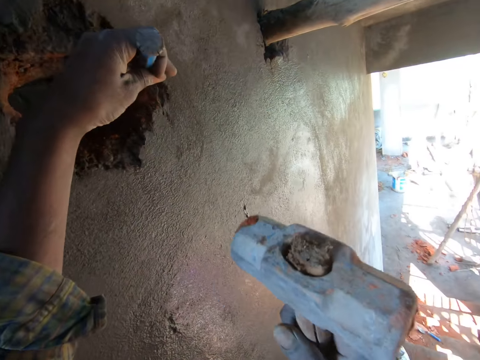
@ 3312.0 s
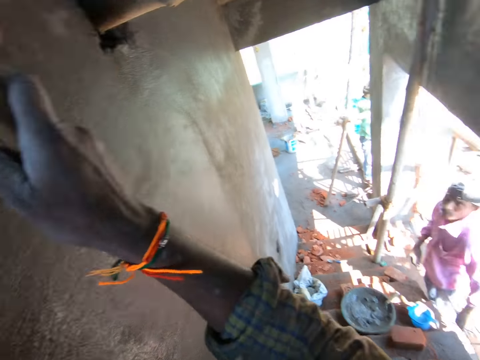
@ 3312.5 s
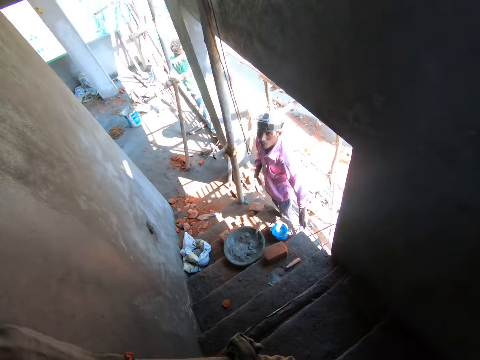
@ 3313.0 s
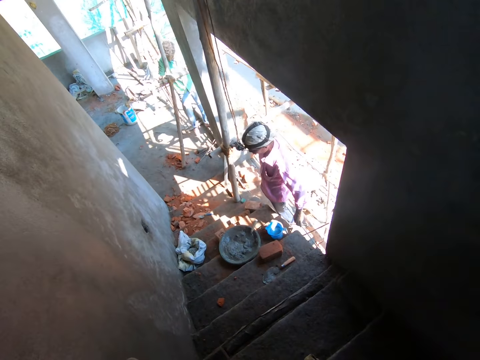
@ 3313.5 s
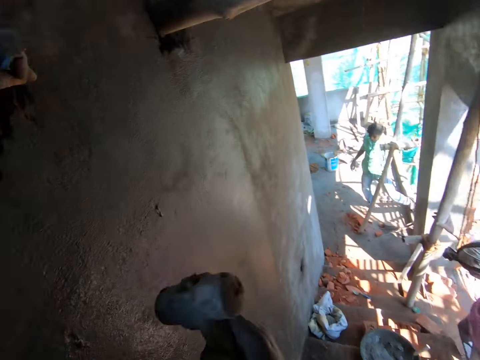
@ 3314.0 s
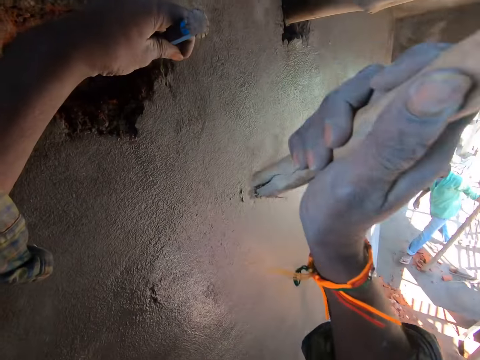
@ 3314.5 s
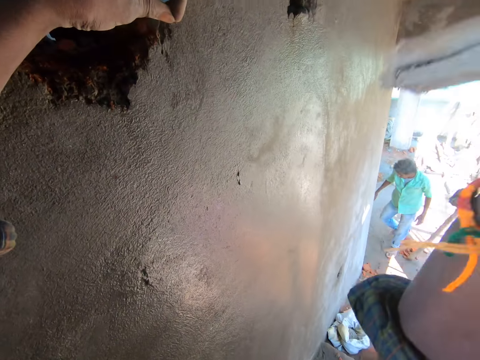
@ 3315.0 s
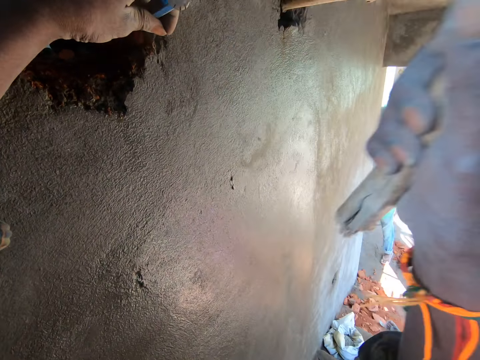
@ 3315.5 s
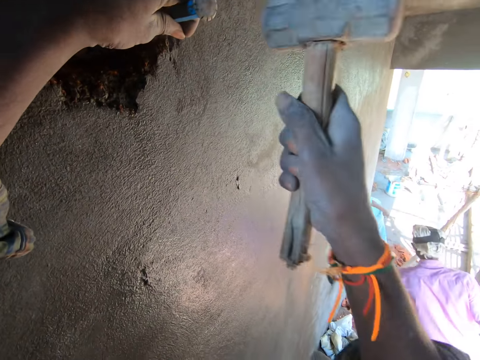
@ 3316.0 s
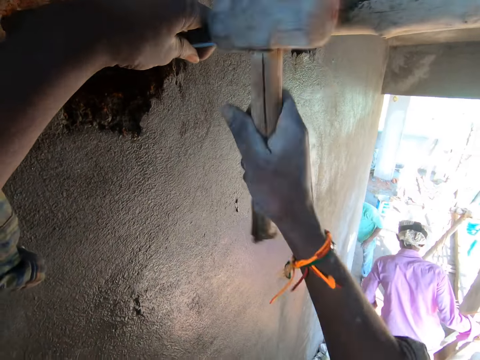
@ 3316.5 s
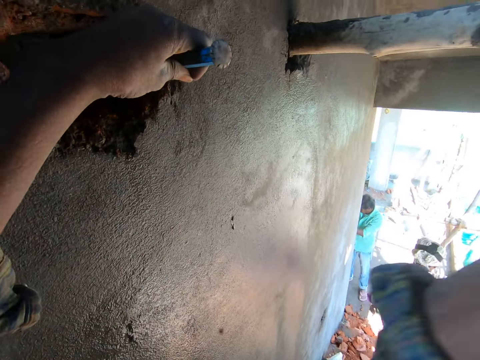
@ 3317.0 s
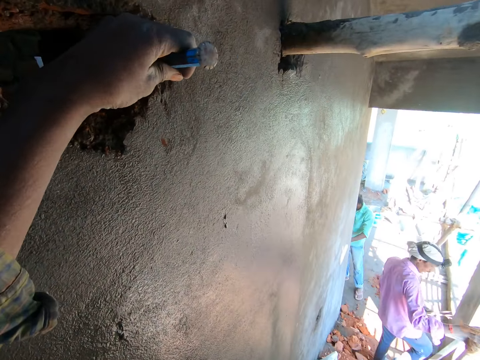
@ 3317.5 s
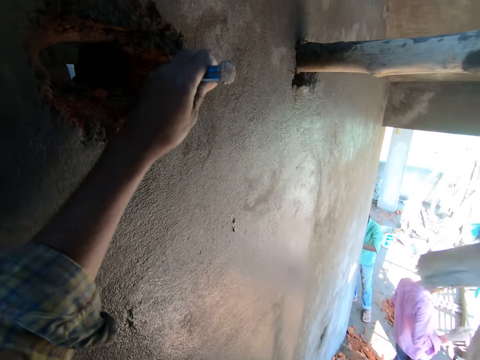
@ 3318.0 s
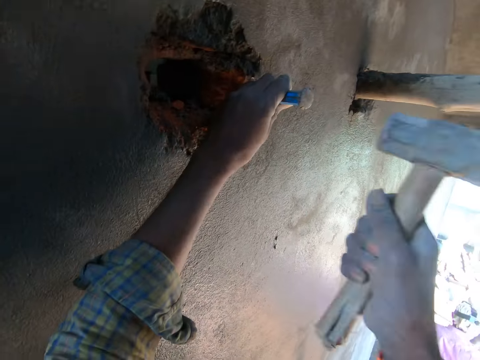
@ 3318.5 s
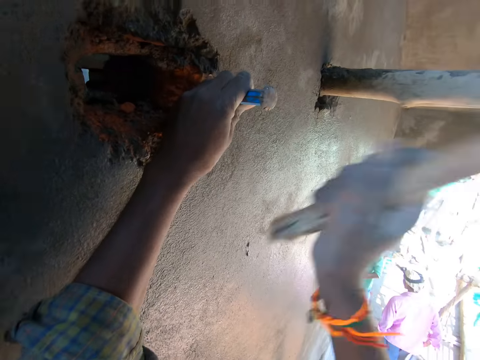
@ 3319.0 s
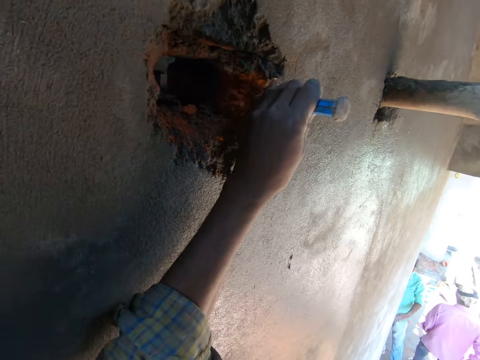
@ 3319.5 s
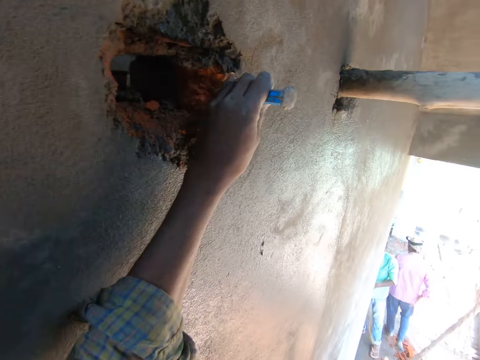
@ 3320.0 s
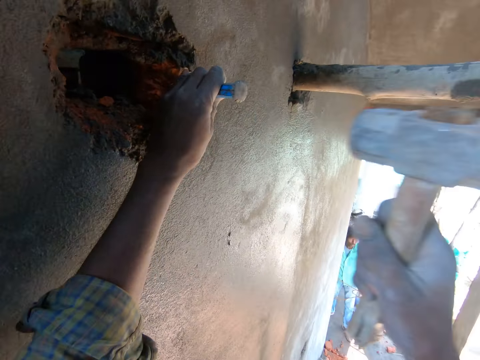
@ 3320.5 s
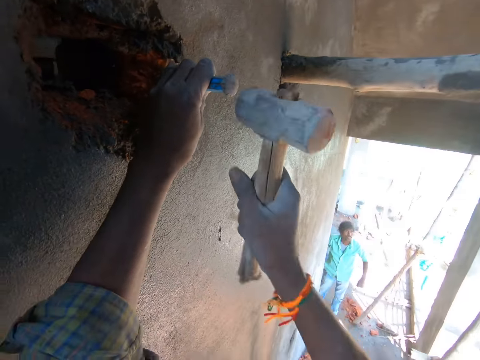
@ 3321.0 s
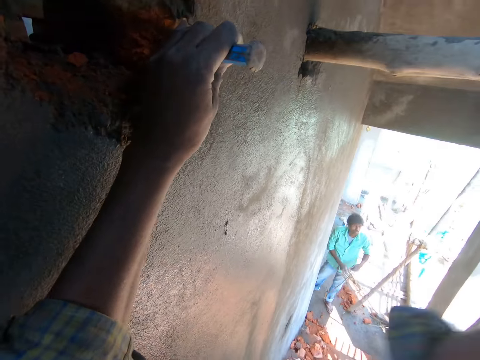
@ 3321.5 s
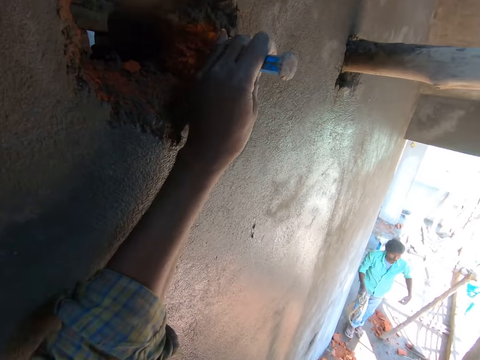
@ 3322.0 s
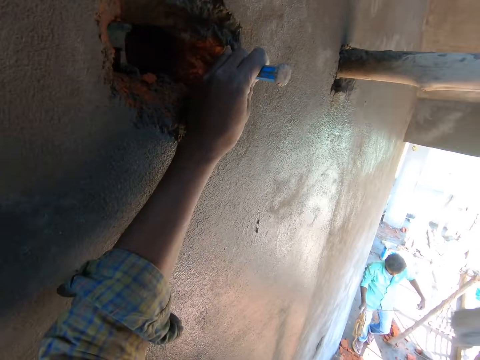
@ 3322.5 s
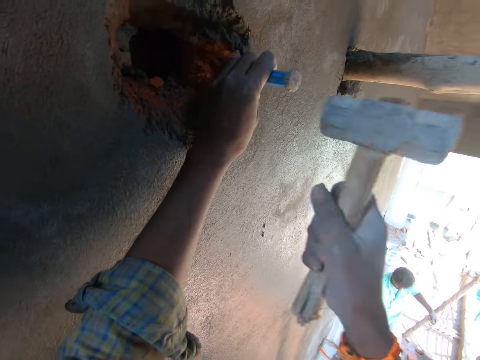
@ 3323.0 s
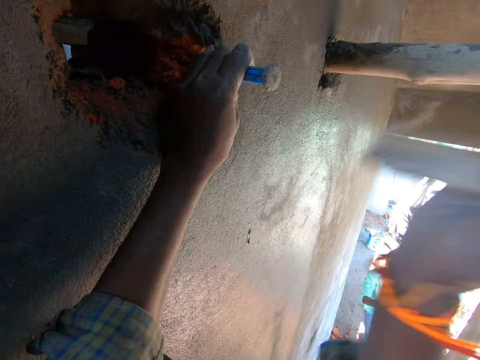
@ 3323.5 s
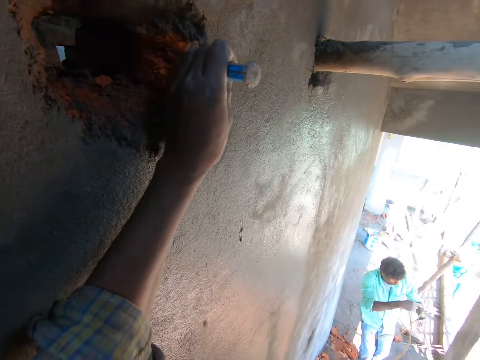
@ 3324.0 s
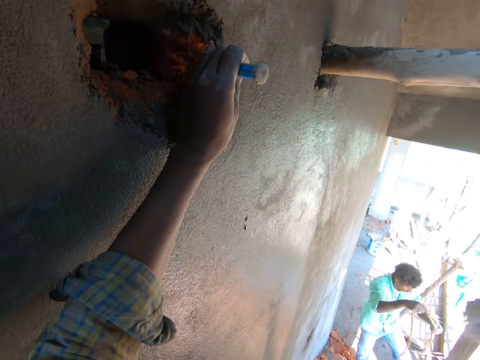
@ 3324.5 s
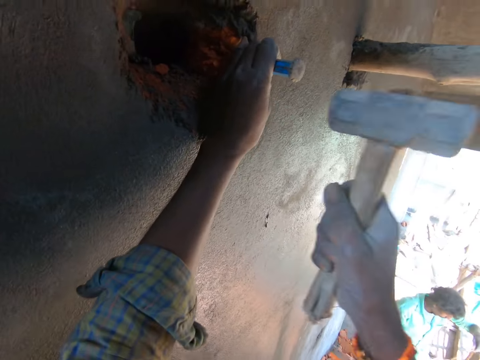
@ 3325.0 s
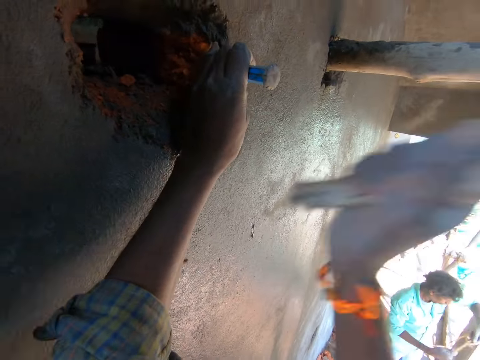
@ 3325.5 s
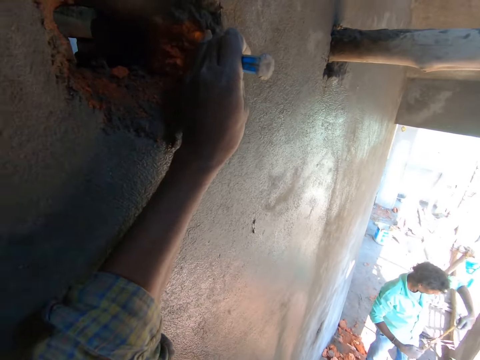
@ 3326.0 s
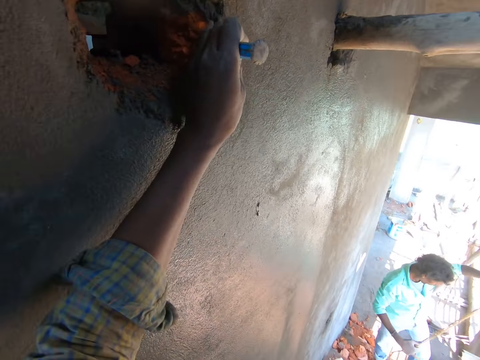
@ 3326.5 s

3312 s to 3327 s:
The camera wearer inserts the chisel in his left hand into the hole in a wall. He hits the chisel in his left hand with the mallet in his right hand into the wall. A man walks on the ground floor of the building. Another man walks down the flight of stairs.

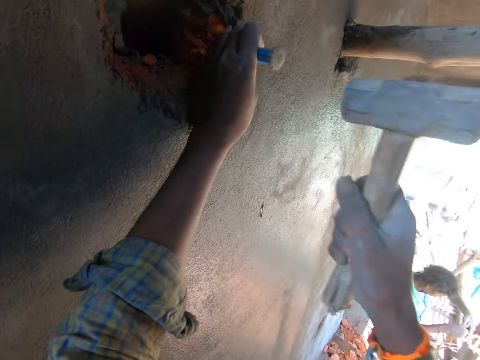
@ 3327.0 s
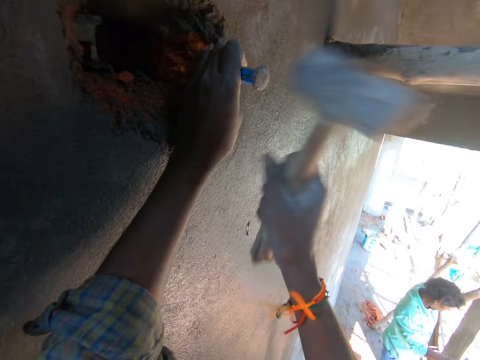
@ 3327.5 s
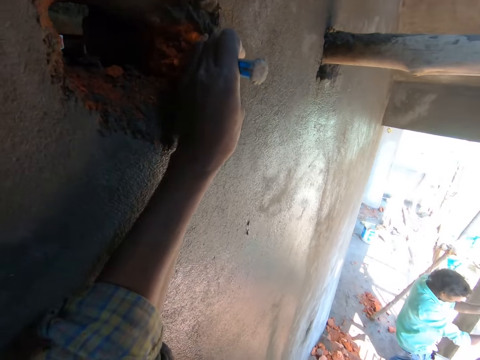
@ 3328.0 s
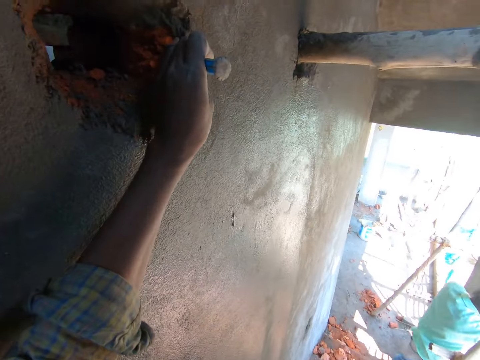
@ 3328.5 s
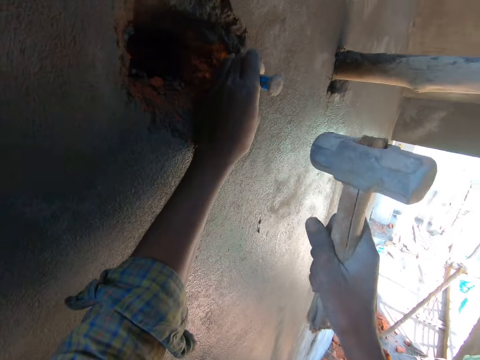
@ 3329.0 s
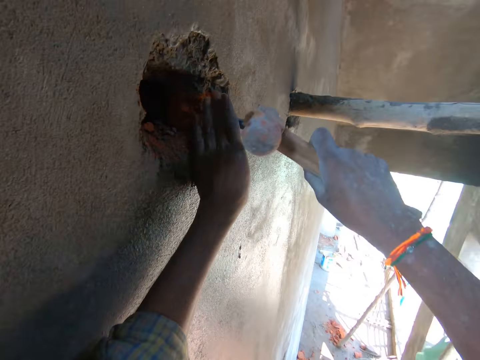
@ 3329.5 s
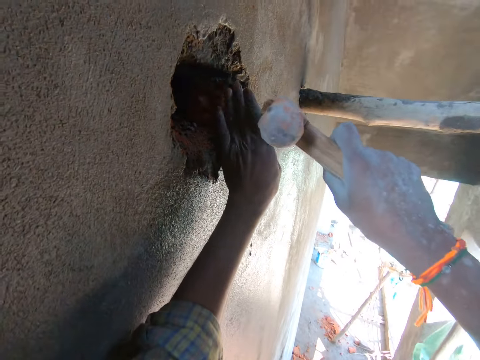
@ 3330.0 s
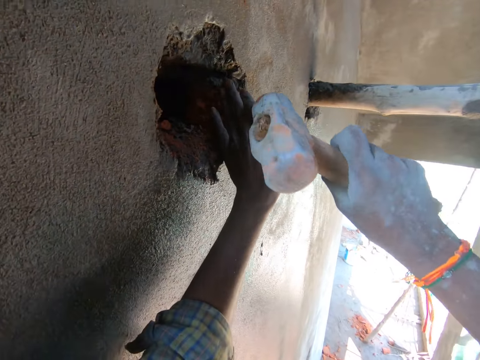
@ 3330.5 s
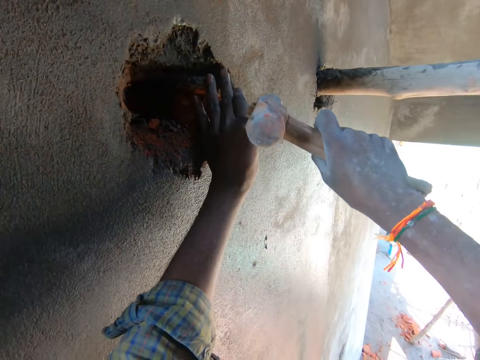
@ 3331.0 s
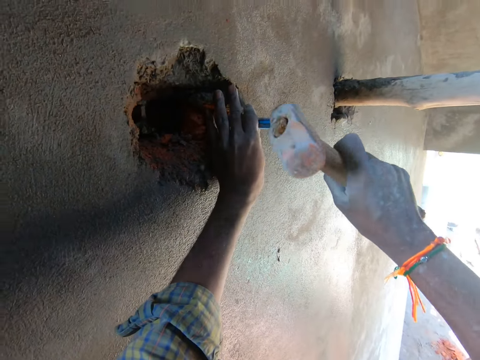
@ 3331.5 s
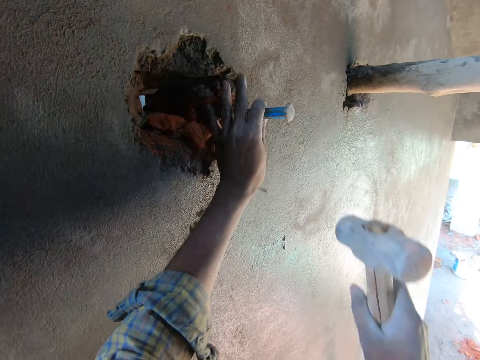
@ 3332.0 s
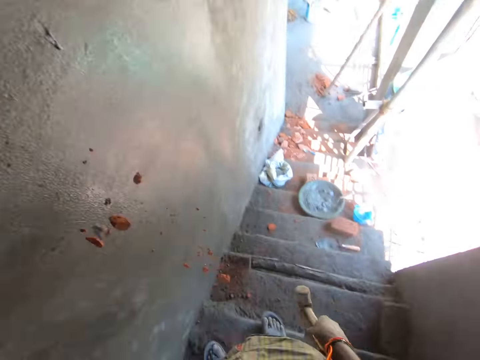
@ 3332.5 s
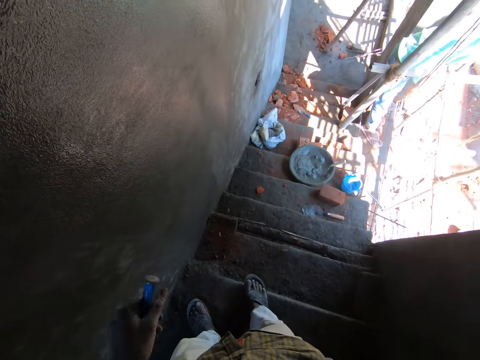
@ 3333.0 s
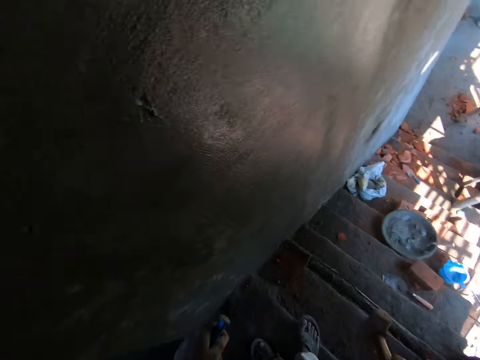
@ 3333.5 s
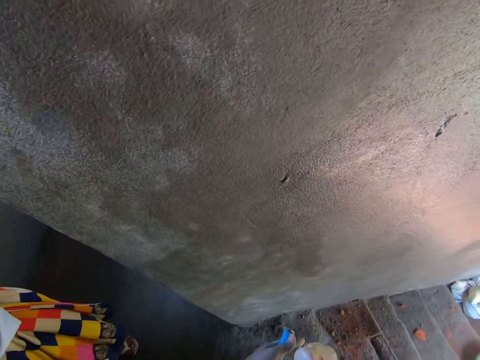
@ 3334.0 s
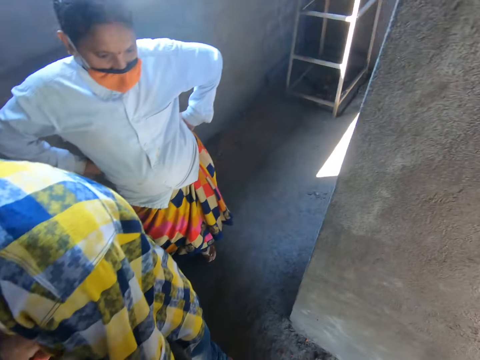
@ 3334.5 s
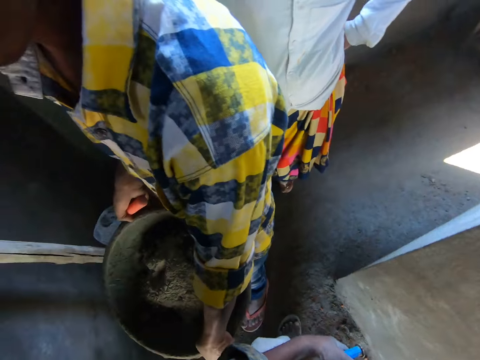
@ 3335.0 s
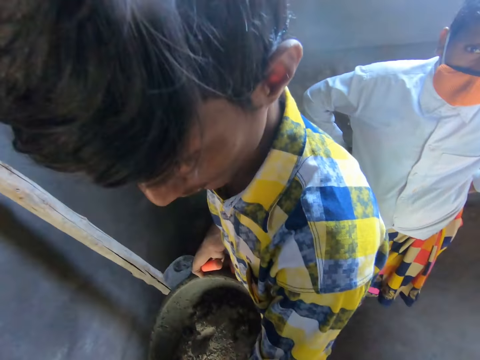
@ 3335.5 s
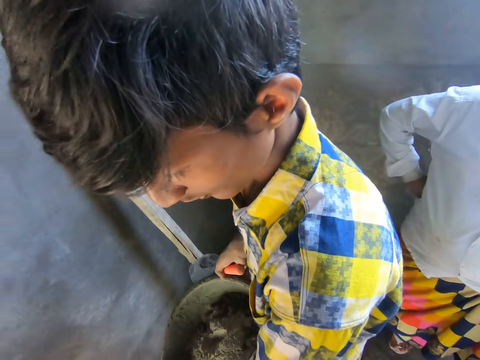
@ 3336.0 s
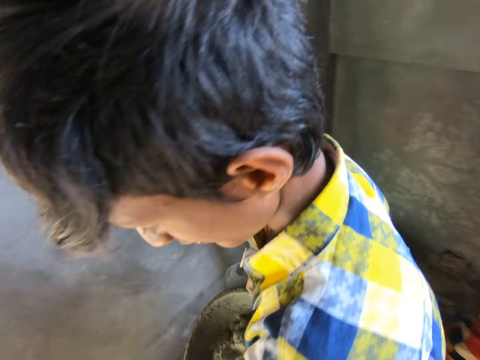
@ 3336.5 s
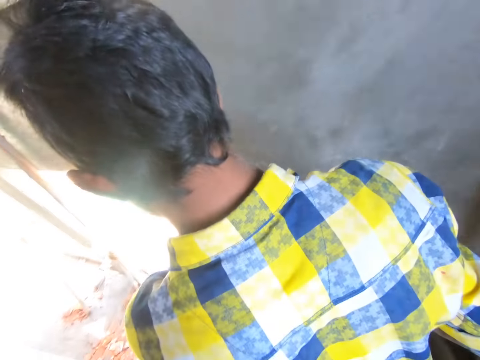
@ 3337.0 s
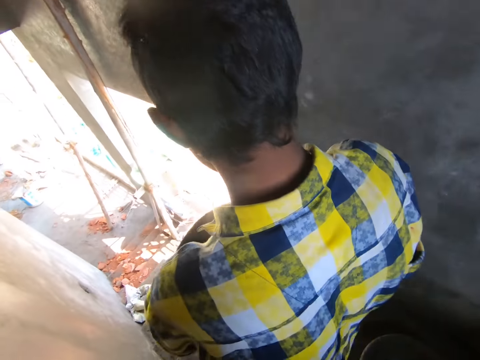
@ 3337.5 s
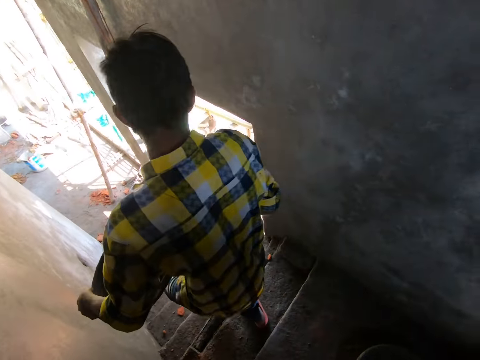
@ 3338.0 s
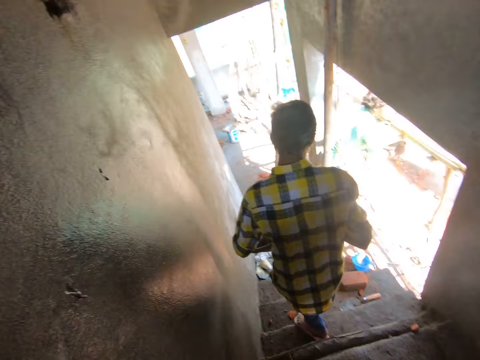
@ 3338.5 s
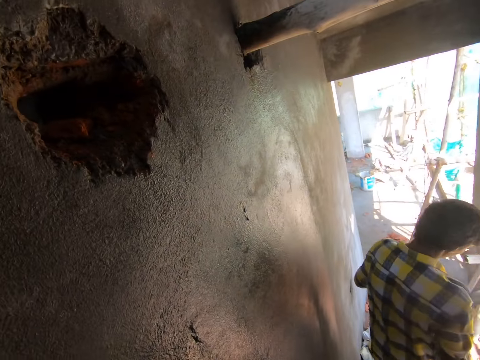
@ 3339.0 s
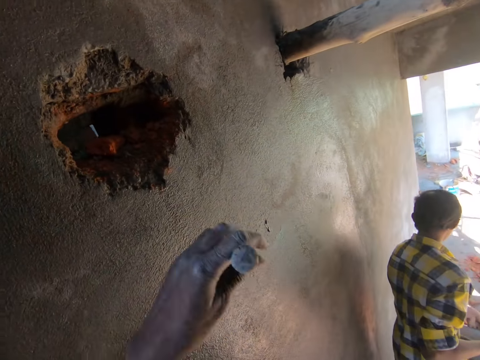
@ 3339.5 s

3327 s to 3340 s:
The camera wearer looks at the staircase. They talk with a man. A woman stands akimbo. Another man holds a container of soil with both hands. The other man walks down the flight of stairs.
